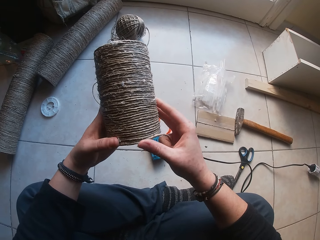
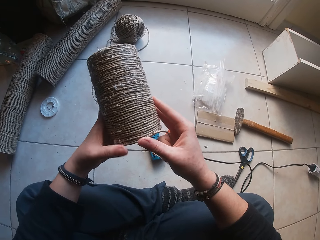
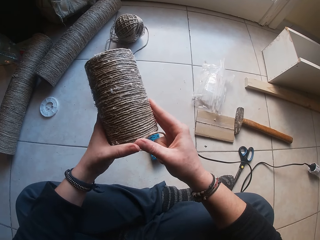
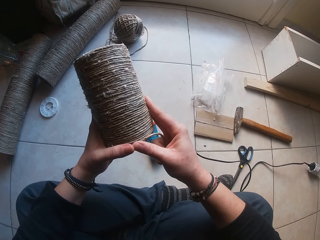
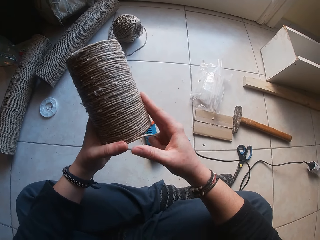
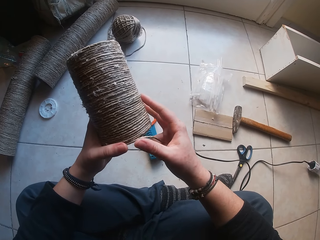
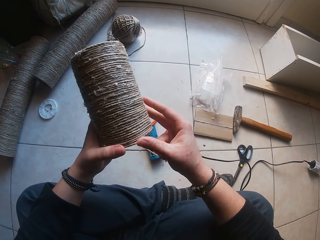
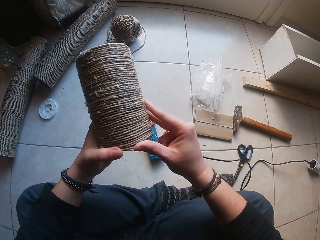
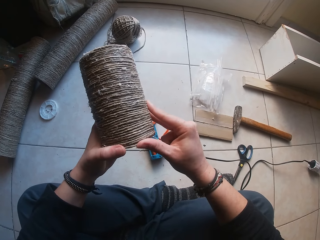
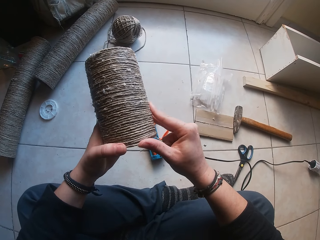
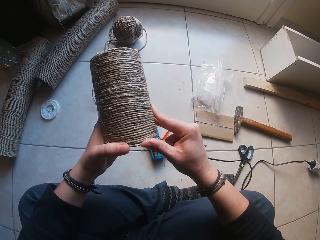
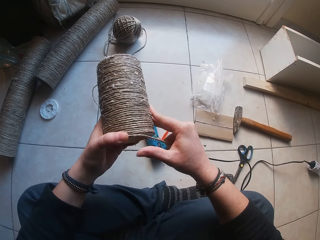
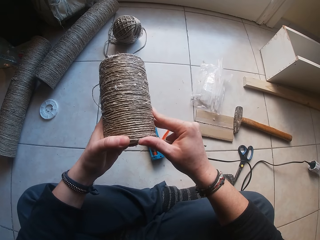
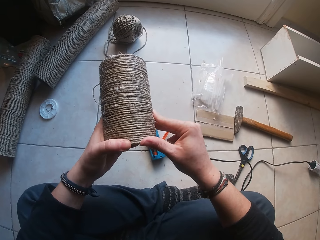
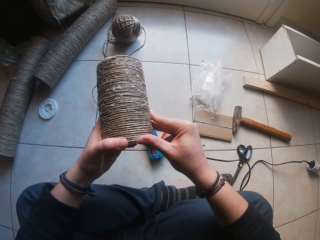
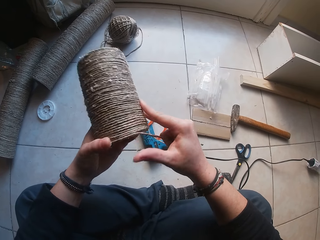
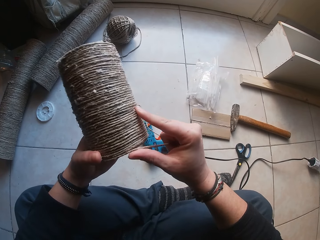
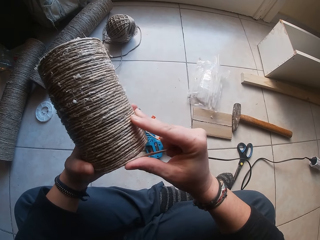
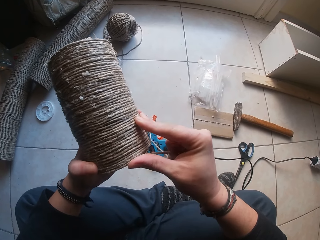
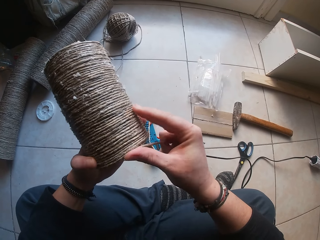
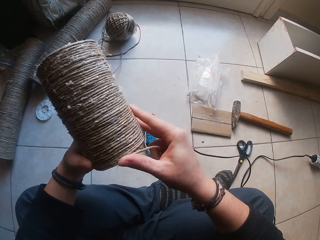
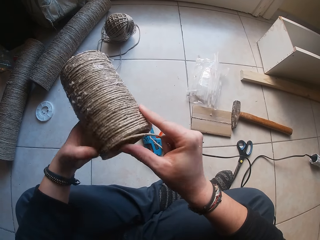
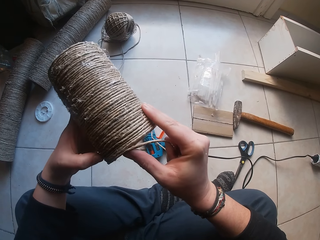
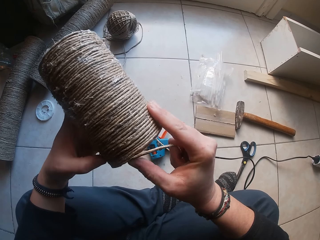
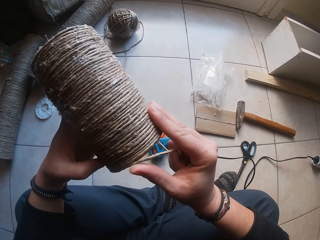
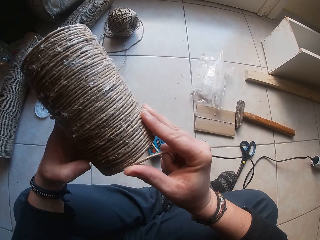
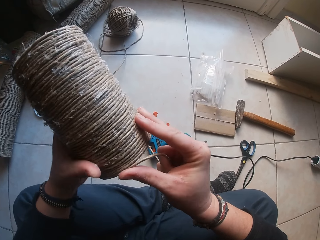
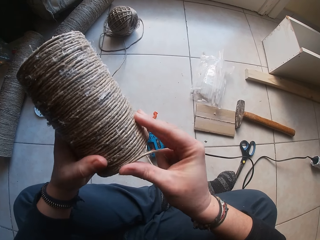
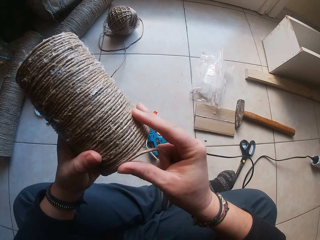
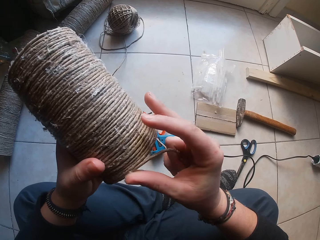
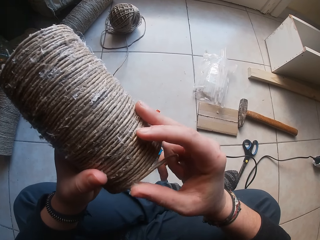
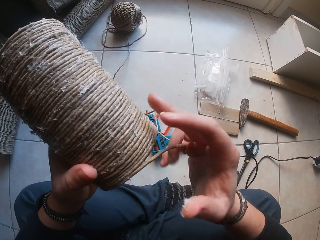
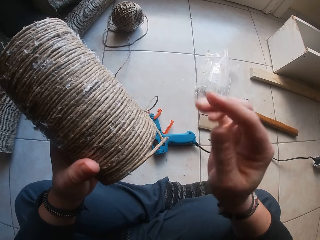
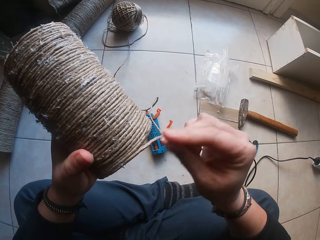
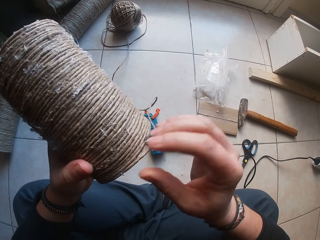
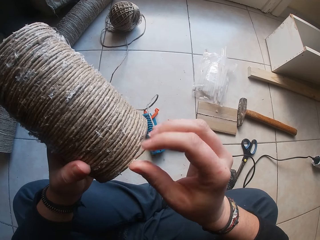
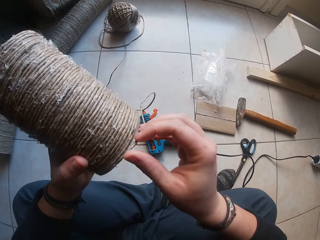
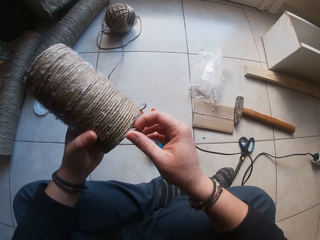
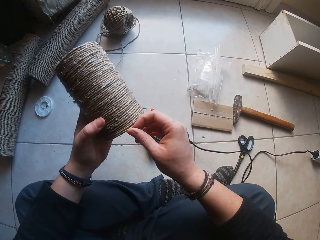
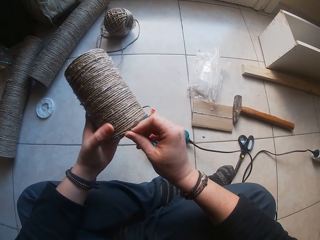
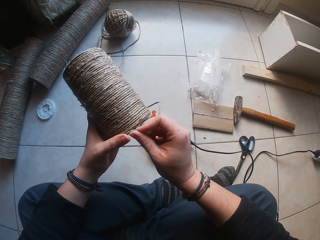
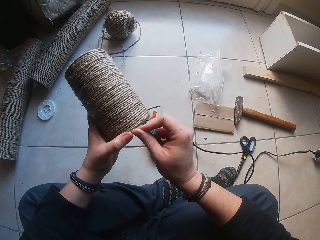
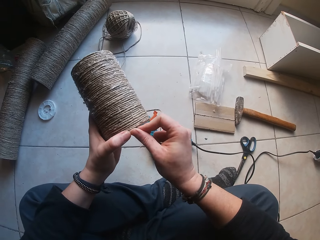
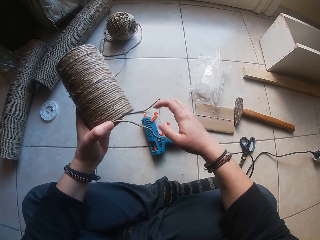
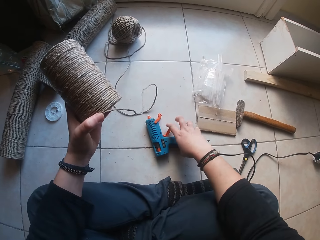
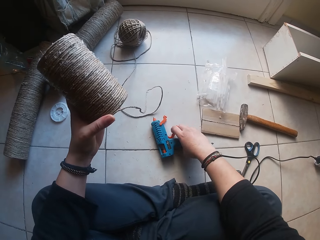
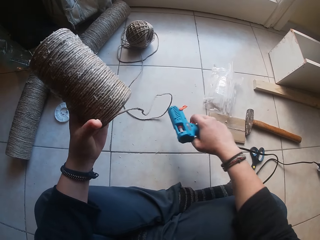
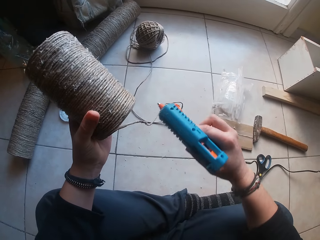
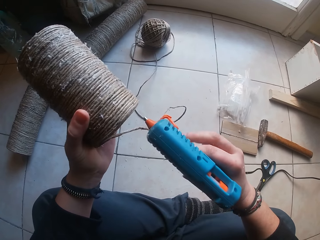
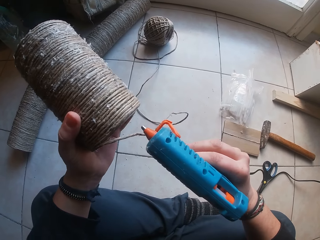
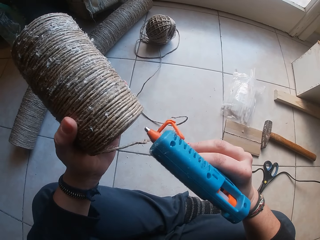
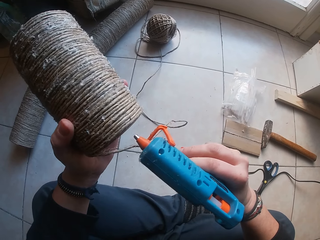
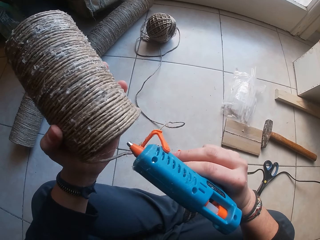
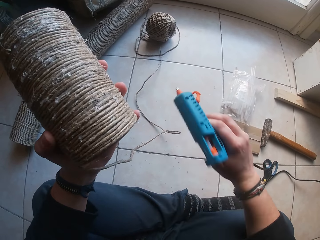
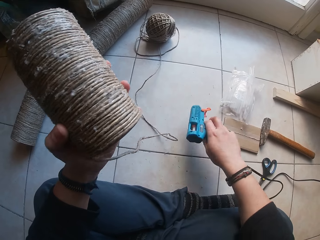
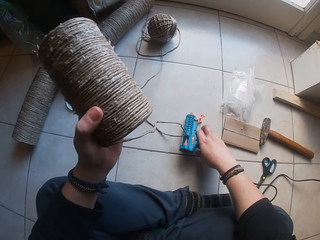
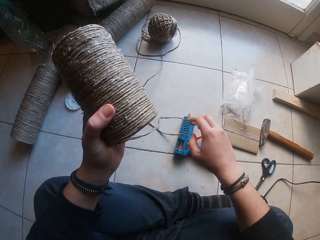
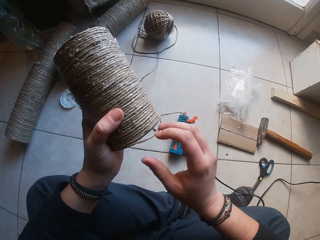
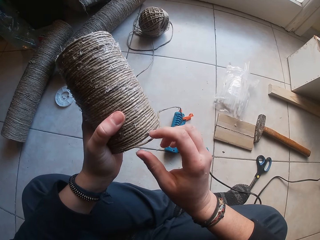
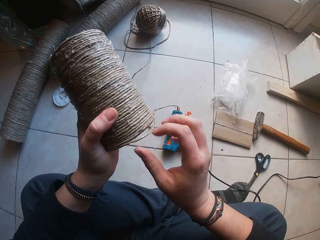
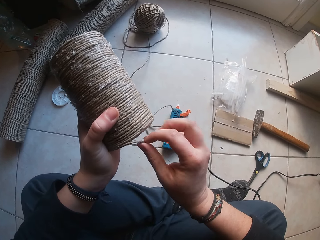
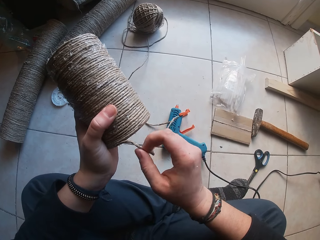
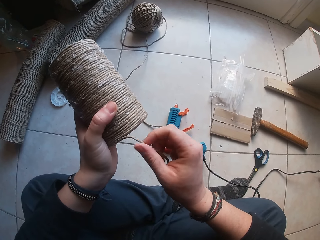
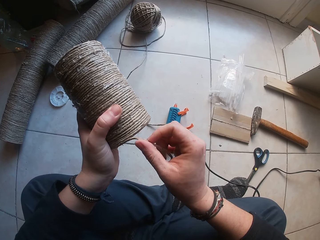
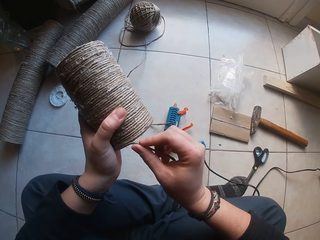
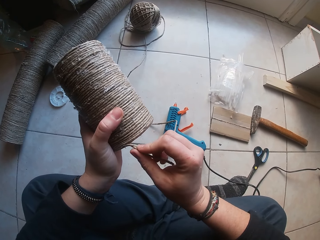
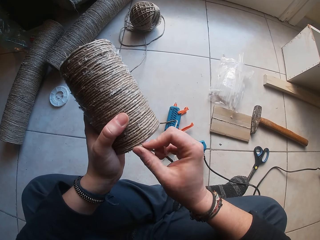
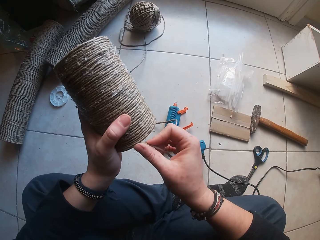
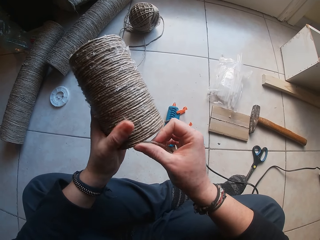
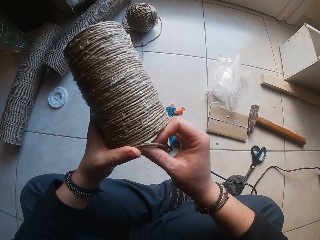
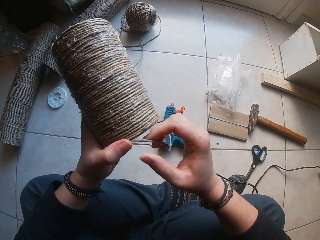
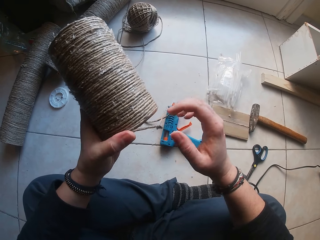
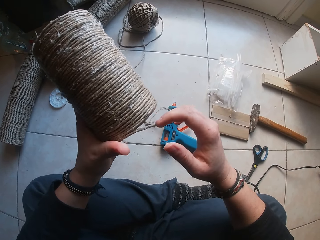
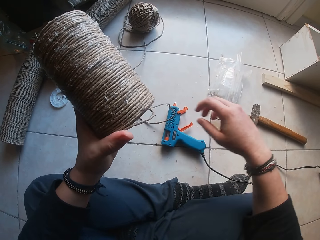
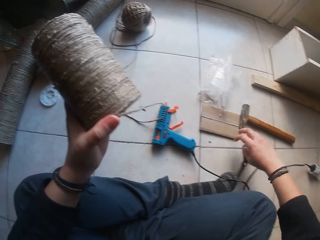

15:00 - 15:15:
The camera wearer picks the glue gun from the ground with her right hand. She sticks glue around the circle cotton. She drops the glue gun in her right hand on the ground.

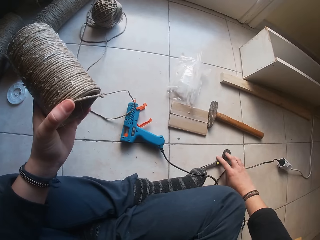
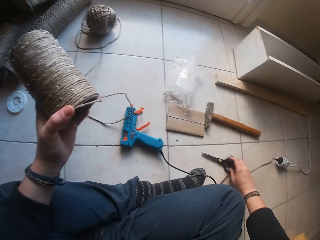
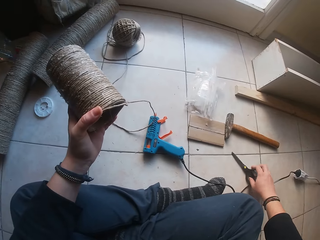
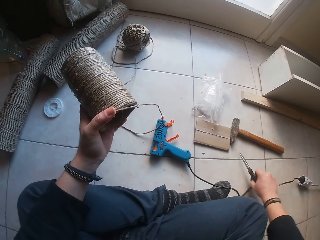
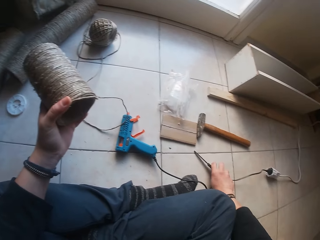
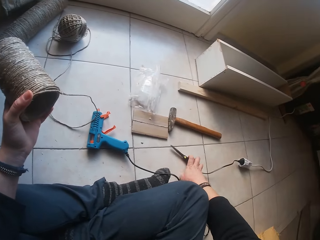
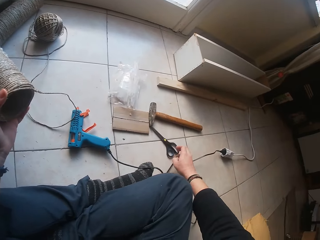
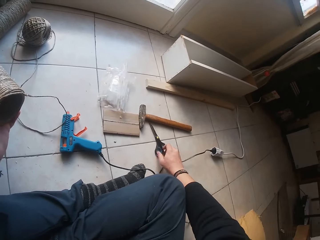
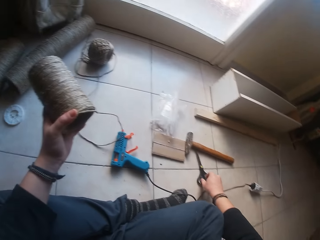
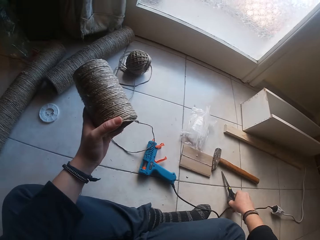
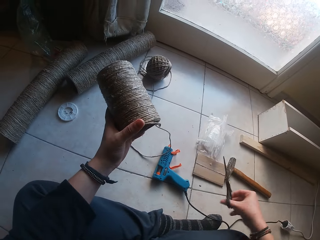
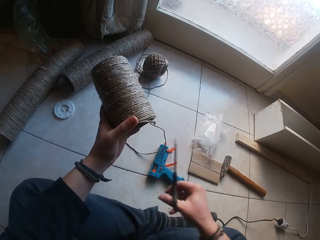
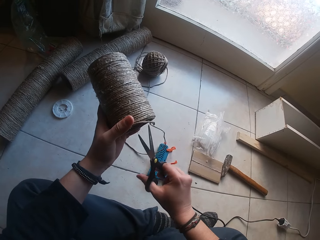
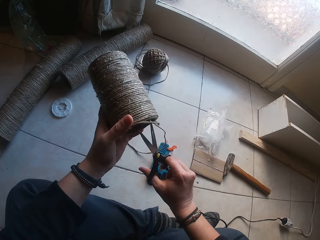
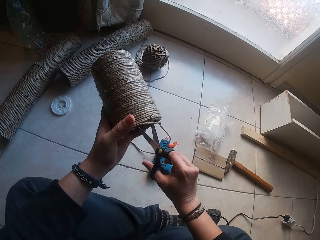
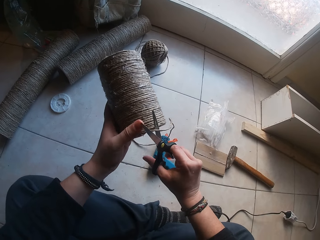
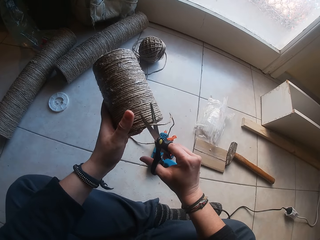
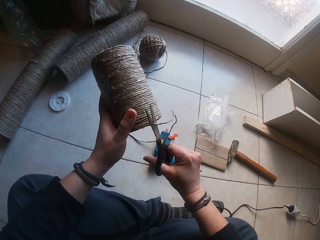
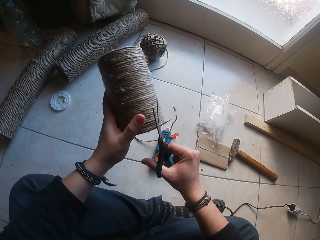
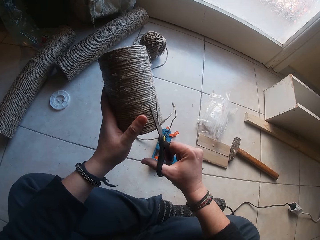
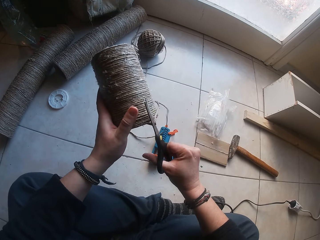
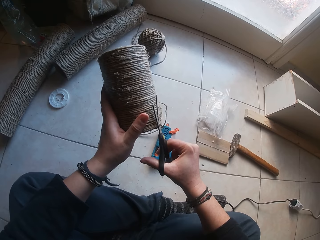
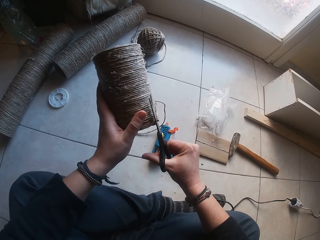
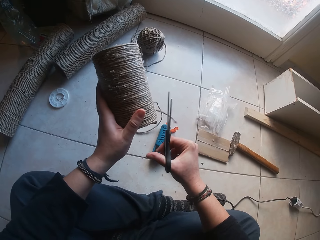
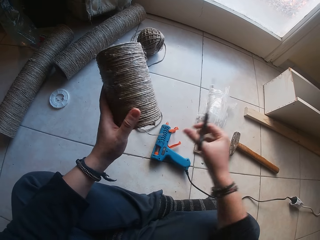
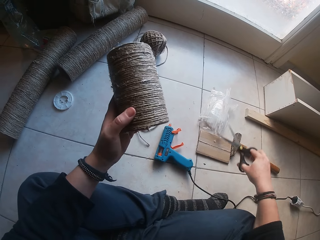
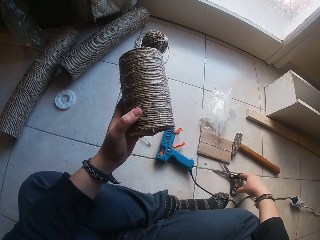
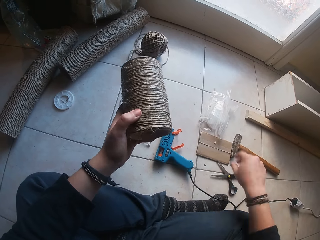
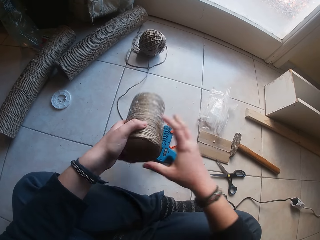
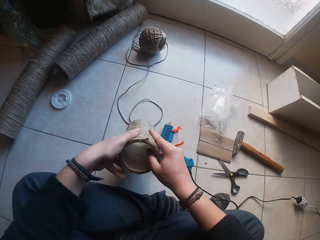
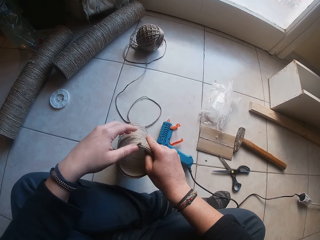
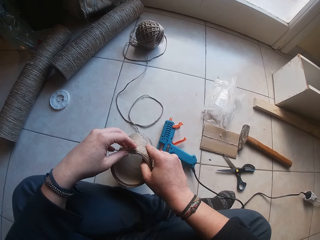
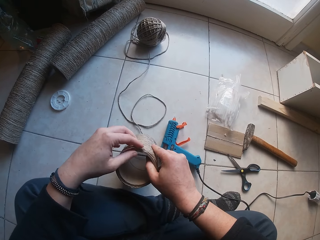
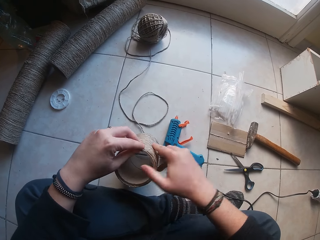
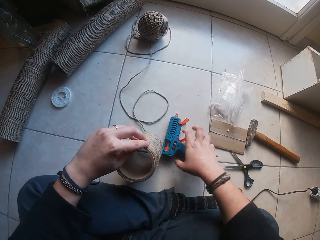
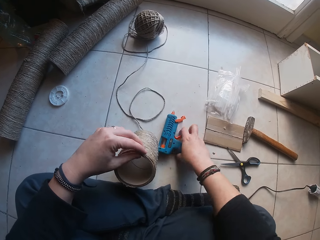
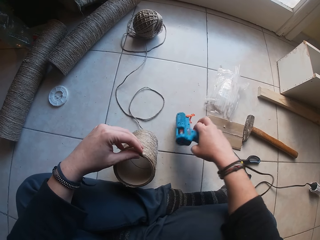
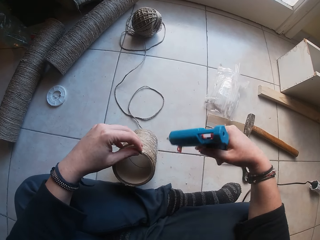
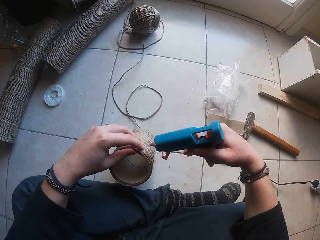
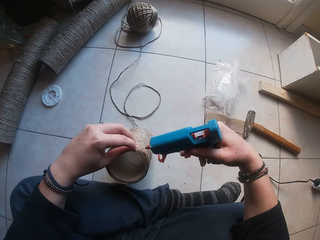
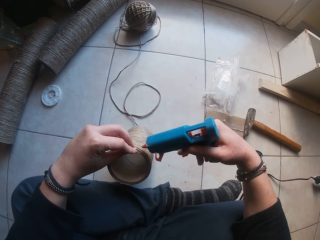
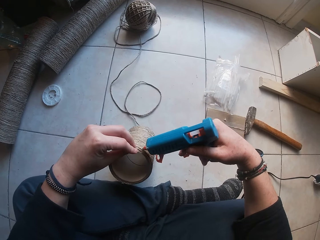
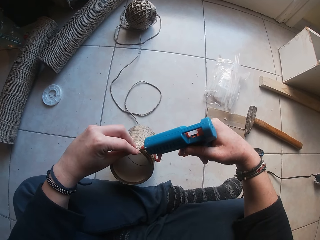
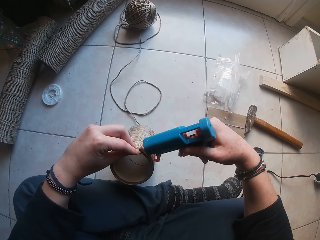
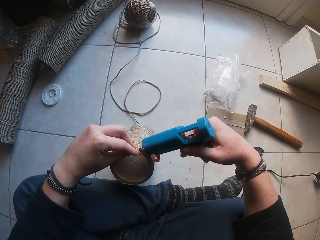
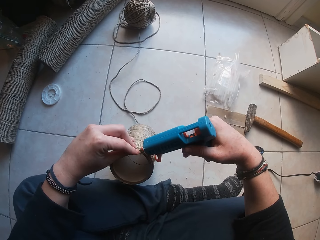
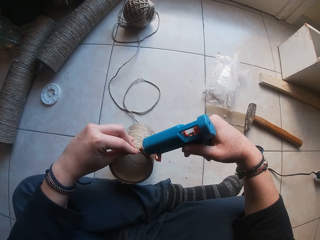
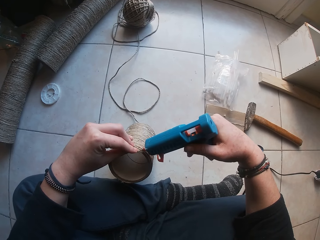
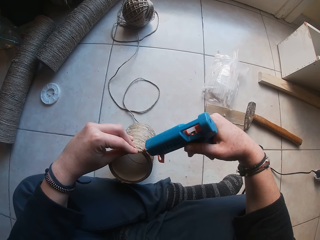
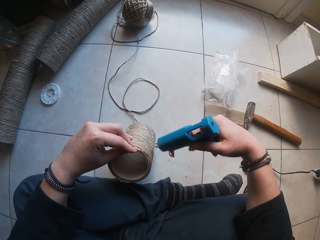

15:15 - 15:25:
The camera wearer picks a pair of scissors from the ground with her right hand. She cuts the twine or rope on the cardboard tube in her left hand with the pair of scissors in her right hand. She cuts off the growth of the rope with the scissors. She drops the pair of scissors in her right hand on the ground. She drops the cardboard tube on the ground with both hands. She picks the glue gun from the ground with her right hand. She applies glue on the cardboard tube in her left hand with the glue gun in her right hand.
